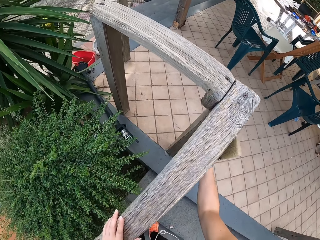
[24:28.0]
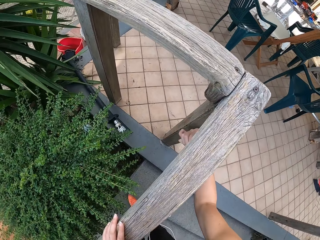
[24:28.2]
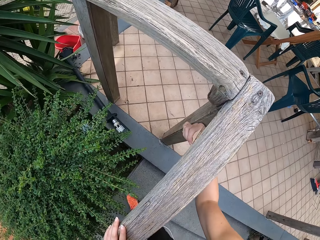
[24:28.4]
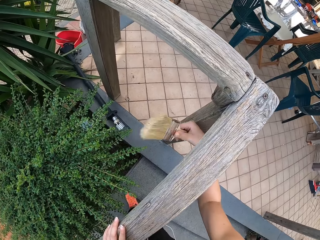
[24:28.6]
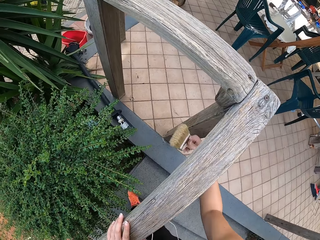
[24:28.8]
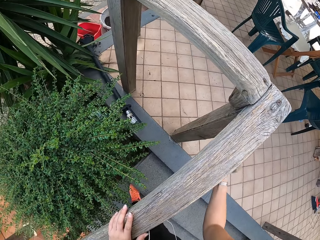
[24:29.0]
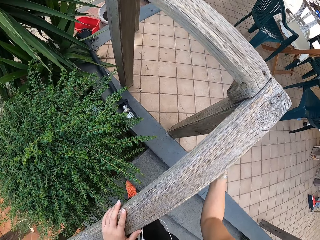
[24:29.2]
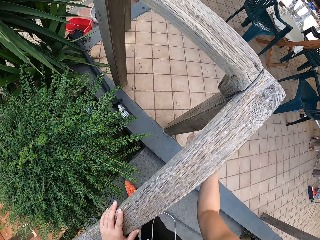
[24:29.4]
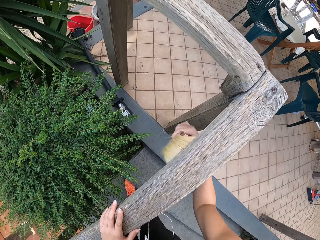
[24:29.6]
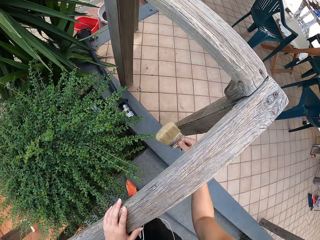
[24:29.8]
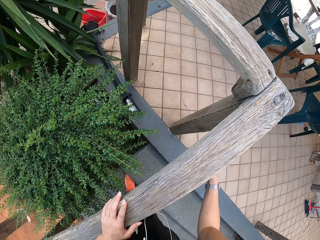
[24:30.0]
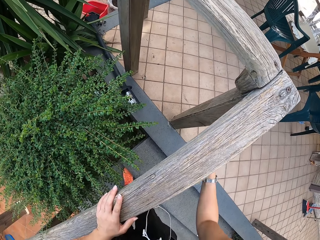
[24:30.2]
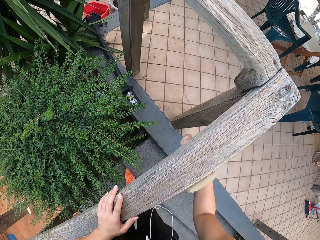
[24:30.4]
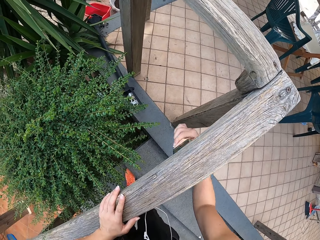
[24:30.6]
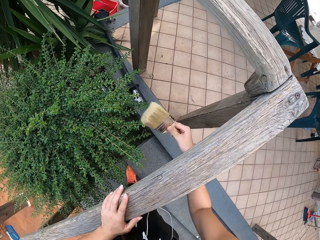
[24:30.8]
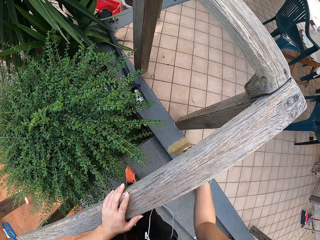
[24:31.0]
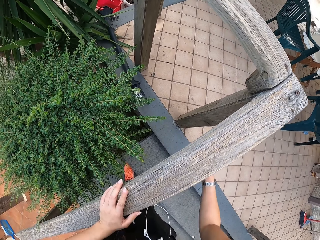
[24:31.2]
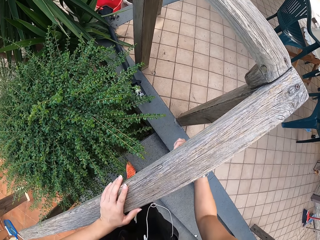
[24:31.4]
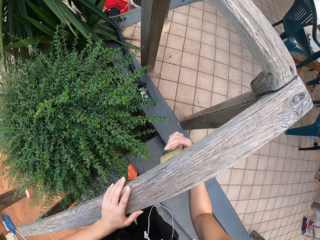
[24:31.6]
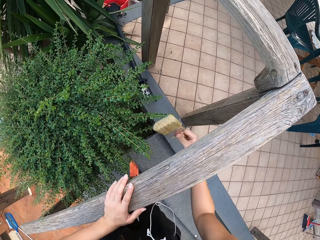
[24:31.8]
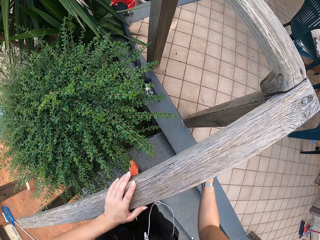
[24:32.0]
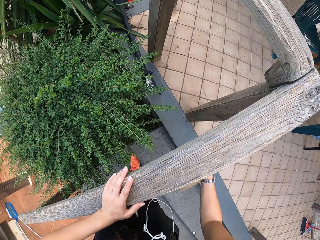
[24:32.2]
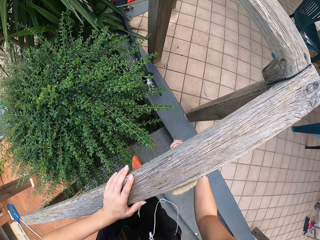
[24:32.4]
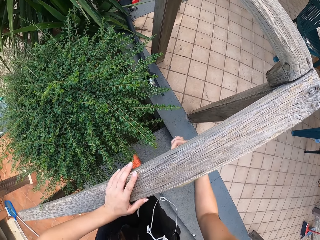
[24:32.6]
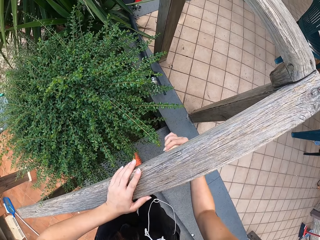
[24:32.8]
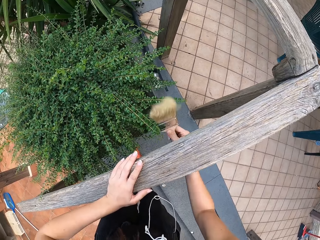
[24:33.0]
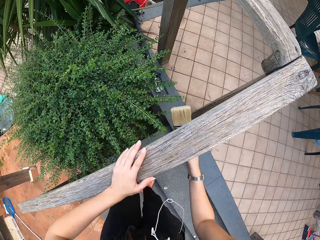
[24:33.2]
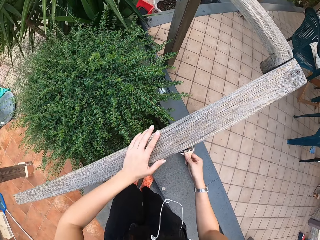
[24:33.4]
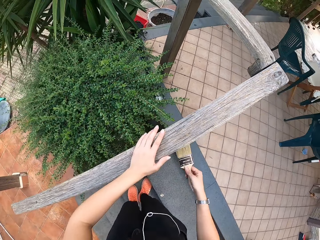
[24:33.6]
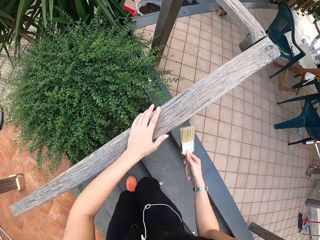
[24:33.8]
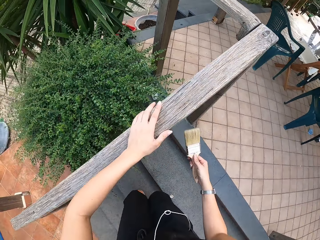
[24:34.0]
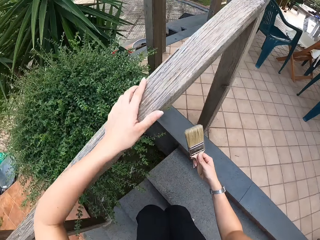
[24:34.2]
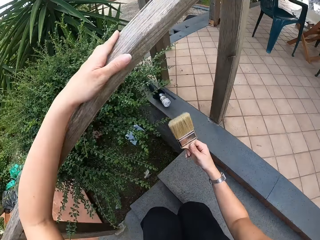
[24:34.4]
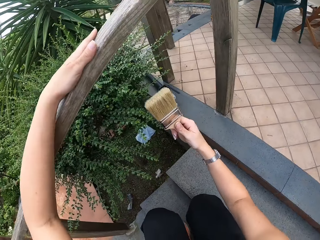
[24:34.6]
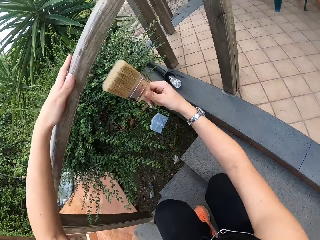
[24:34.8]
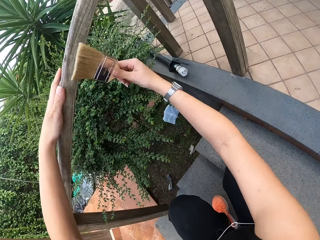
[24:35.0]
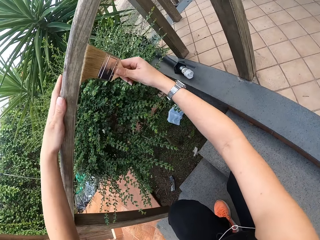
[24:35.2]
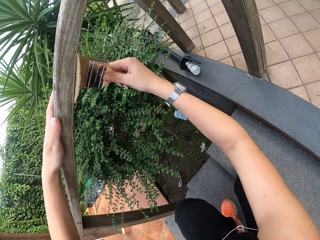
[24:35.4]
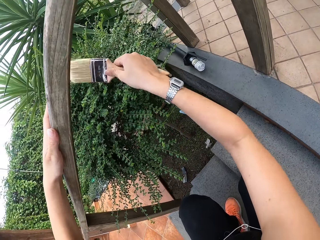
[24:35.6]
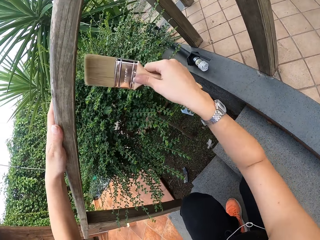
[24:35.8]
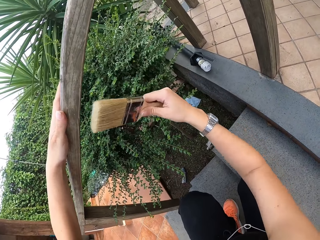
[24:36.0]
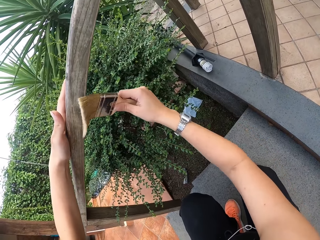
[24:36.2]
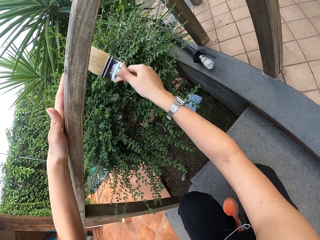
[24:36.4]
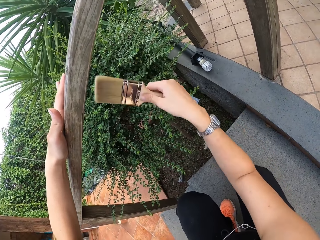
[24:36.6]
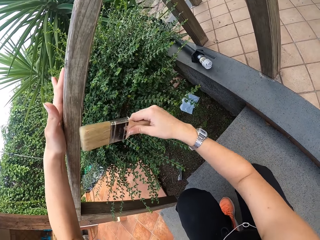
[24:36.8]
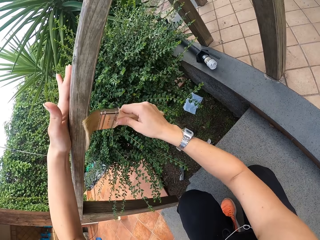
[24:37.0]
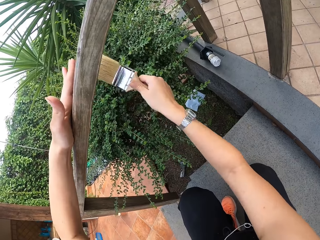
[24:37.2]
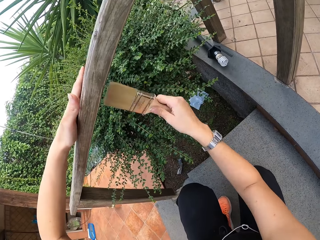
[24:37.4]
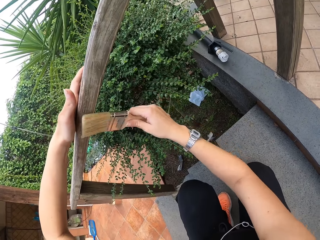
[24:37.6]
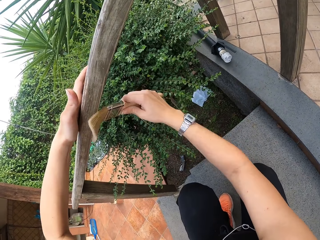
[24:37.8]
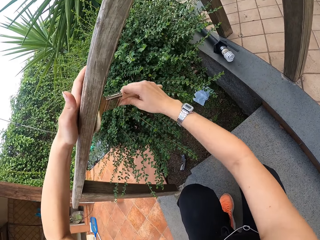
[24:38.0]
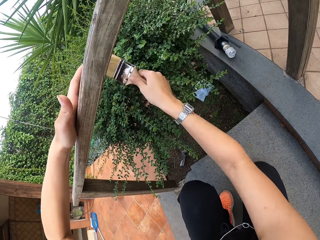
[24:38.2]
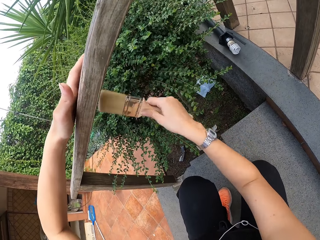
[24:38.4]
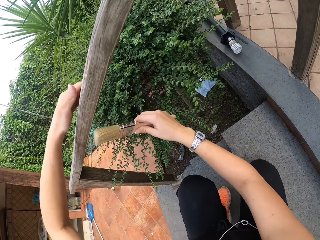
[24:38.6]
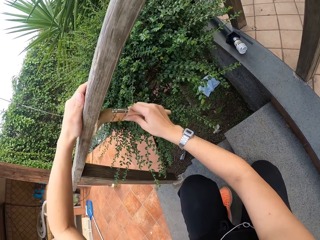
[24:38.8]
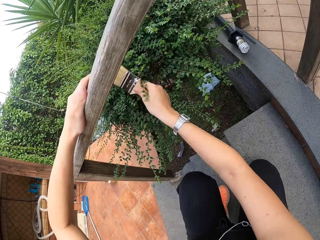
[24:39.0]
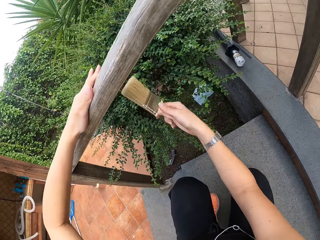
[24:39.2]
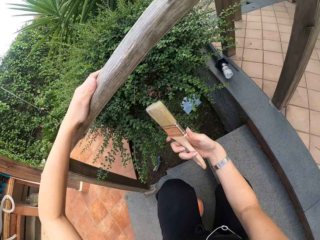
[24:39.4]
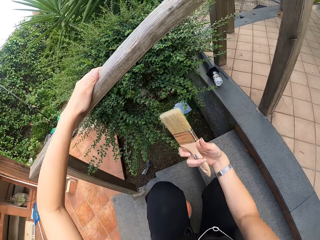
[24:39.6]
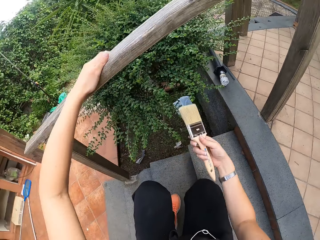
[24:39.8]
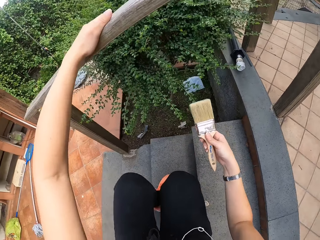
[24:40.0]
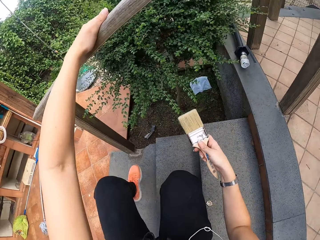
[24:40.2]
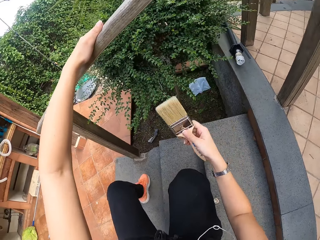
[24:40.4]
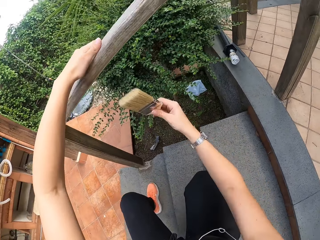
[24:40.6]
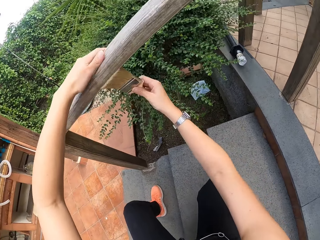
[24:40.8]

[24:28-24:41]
The camera wearer squats. He cleans the wooden rail with the brush in his right hand.

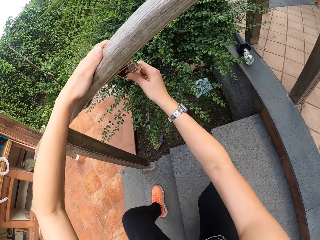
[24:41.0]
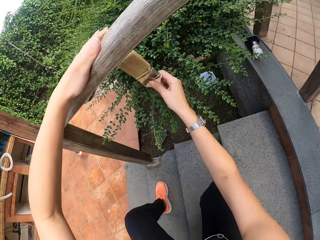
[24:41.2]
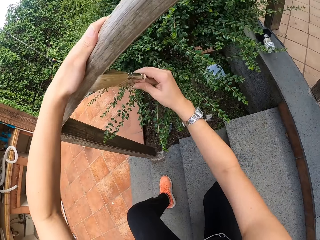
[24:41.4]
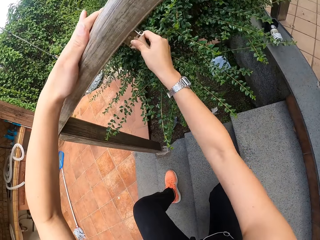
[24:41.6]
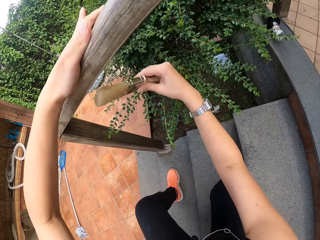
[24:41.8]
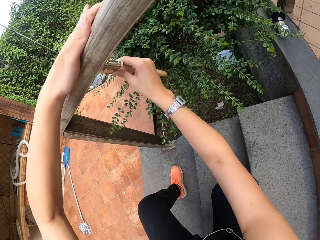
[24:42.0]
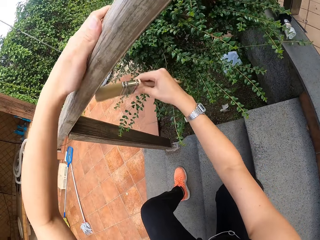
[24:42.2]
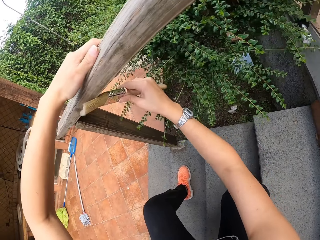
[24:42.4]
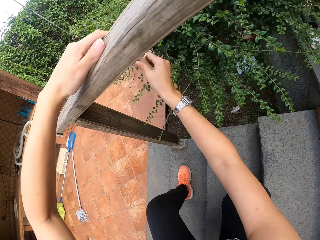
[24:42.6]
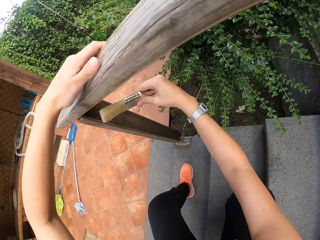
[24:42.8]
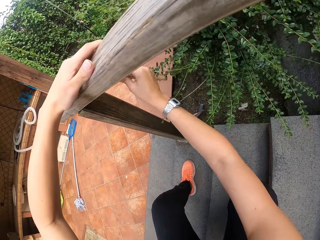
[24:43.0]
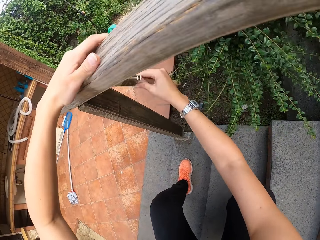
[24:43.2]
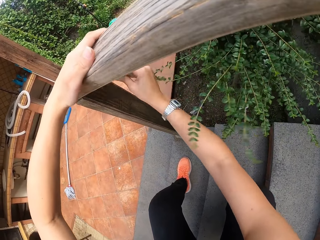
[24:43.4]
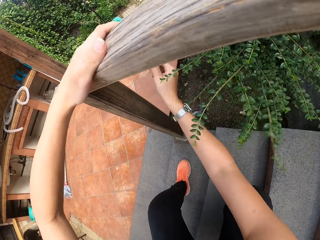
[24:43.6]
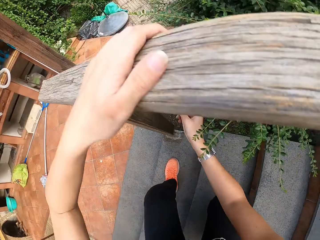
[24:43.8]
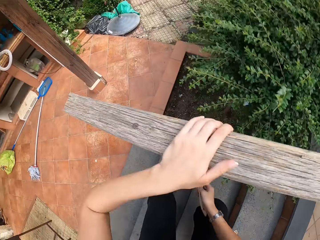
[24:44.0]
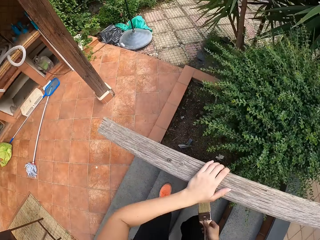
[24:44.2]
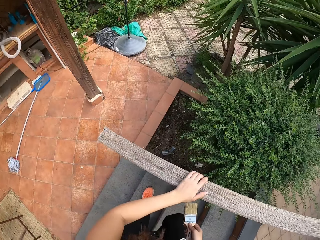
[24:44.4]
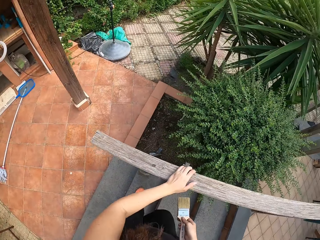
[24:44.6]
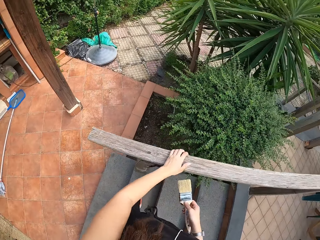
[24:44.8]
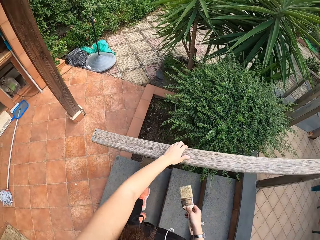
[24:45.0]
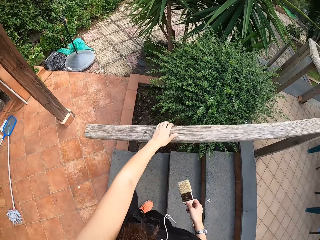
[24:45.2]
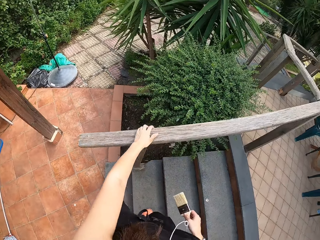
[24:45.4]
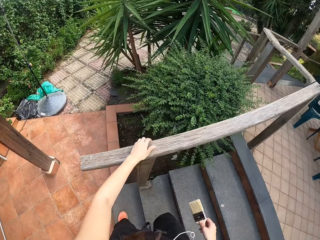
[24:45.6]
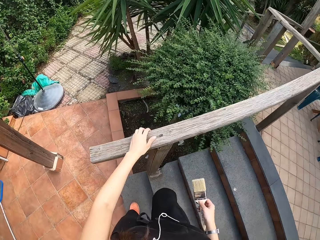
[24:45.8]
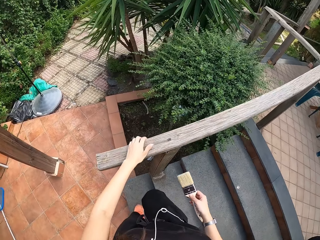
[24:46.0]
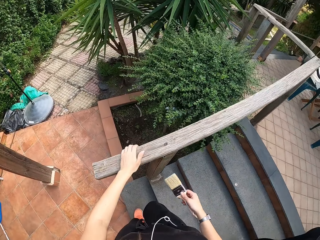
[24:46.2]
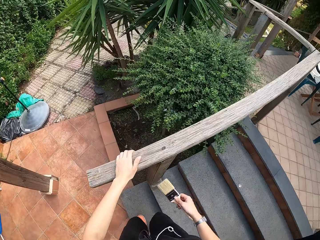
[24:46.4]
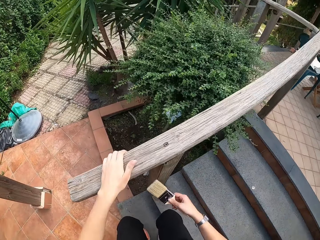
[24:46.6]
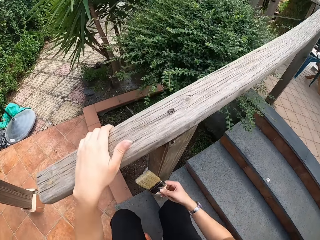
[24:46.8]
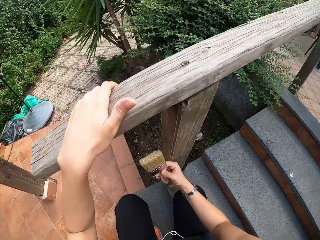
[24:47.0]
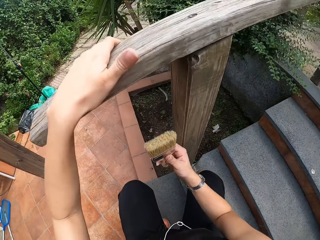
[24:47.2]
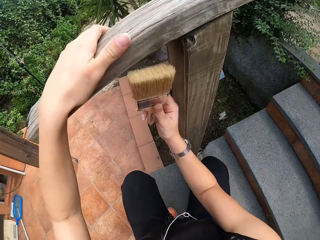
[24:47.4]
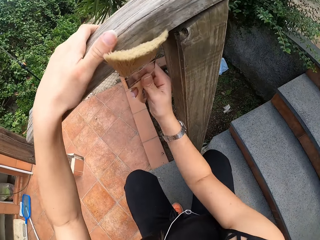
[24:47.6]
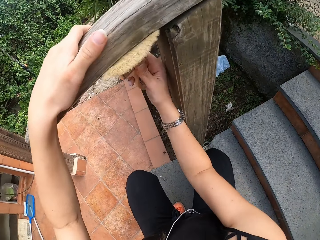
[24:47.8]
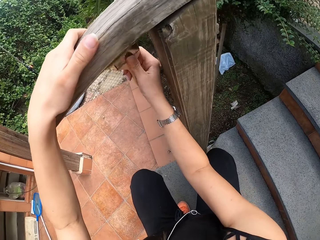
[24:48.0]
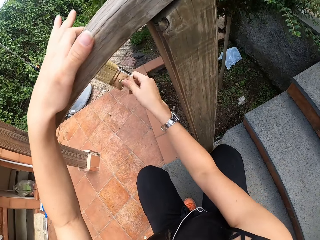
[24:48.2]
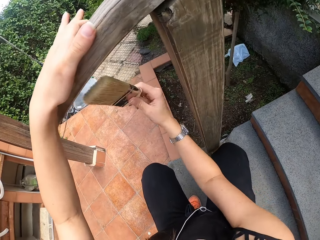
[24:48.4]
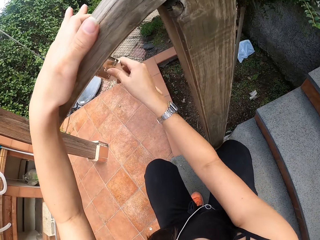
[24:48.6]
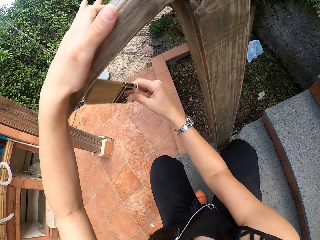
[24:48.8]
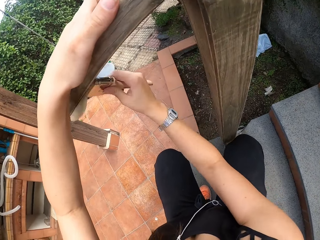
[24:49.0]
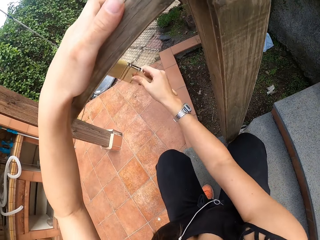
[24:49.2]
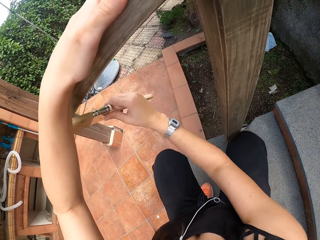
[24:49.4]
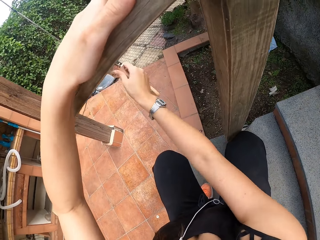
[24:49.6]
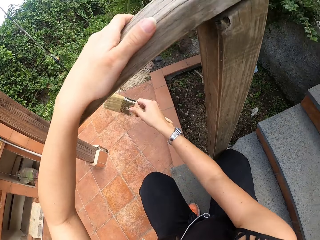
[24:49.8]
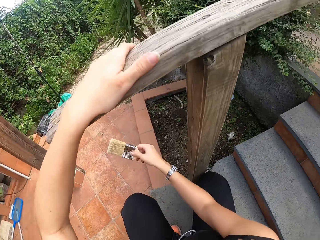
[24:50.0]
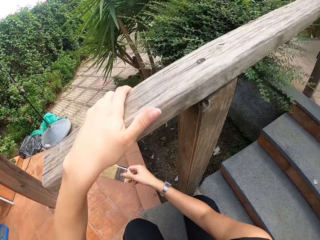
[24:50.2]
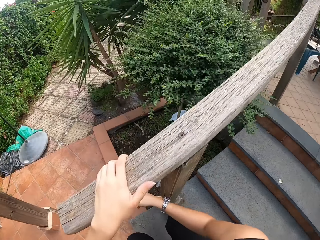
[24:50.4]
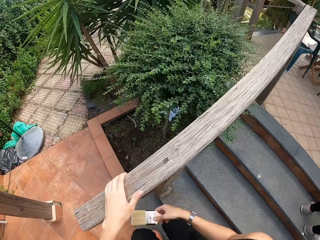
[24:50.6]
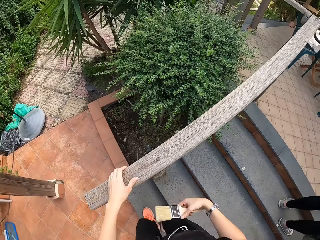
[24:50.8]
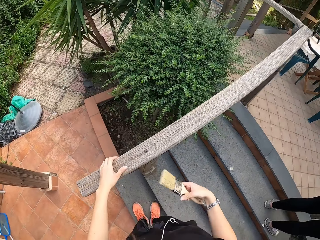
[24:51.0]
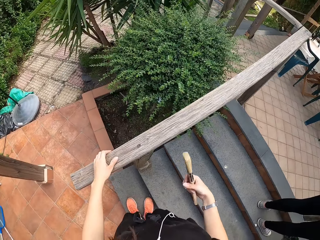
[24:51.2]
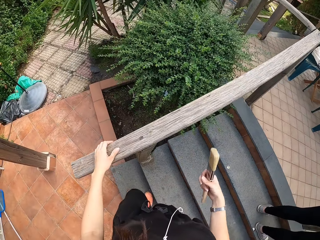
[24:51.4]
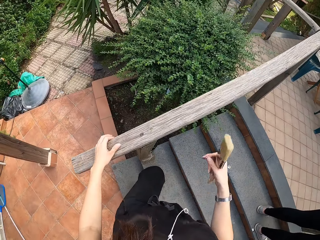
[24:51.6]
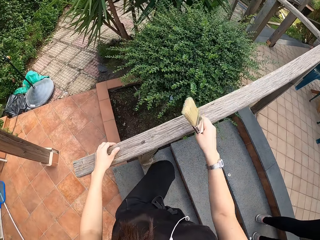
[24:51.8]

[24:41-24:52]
The camera wearer stands. He walks down the step. He squats on the floor. He cleans the wooden rail with the brush in his right hand. He stands on the floor.
